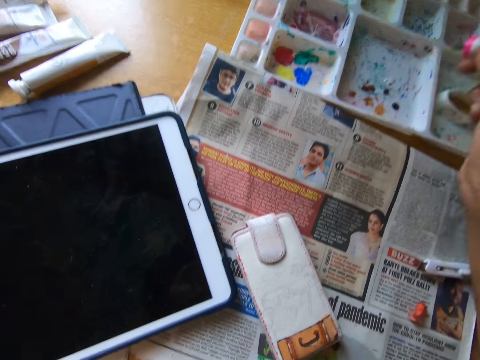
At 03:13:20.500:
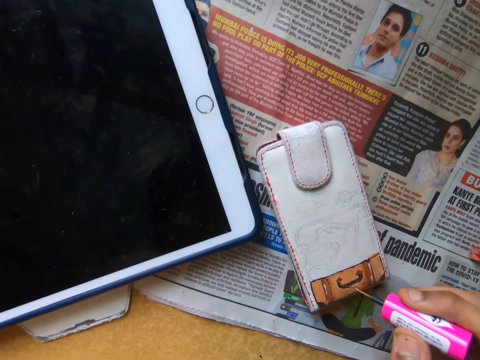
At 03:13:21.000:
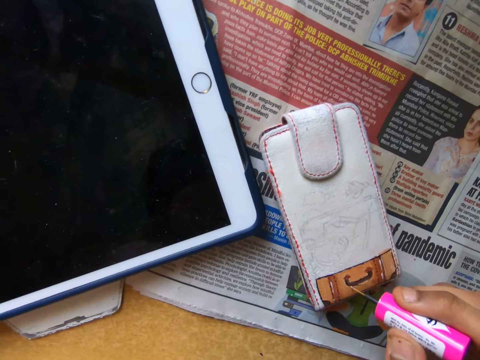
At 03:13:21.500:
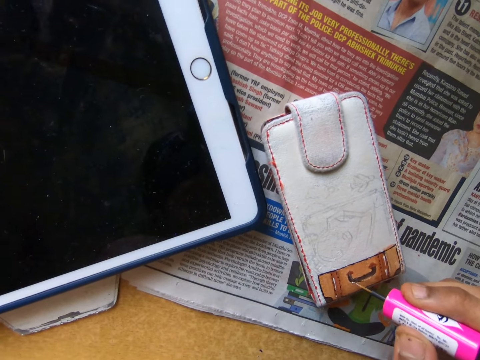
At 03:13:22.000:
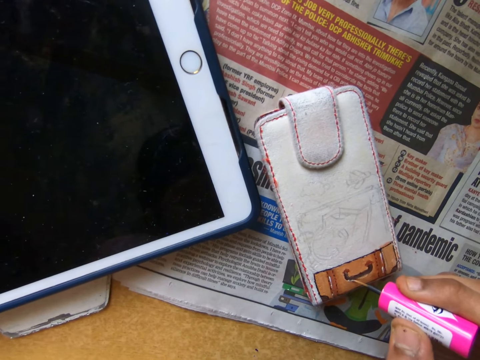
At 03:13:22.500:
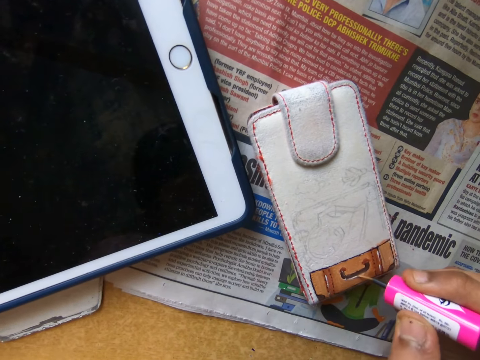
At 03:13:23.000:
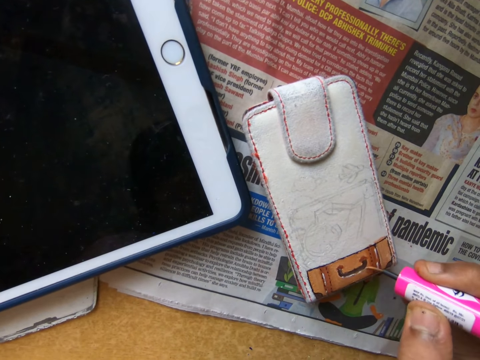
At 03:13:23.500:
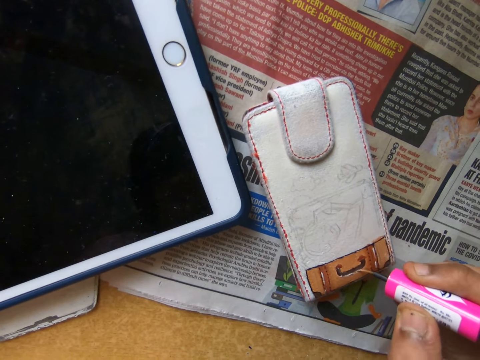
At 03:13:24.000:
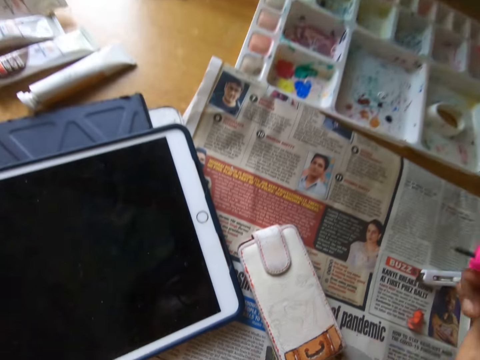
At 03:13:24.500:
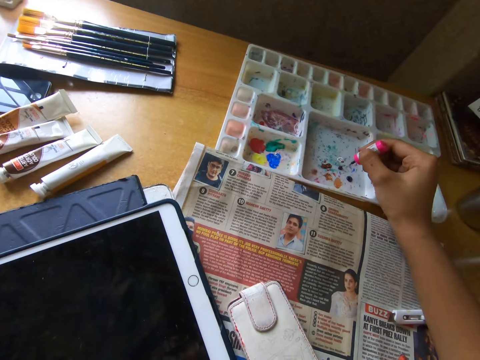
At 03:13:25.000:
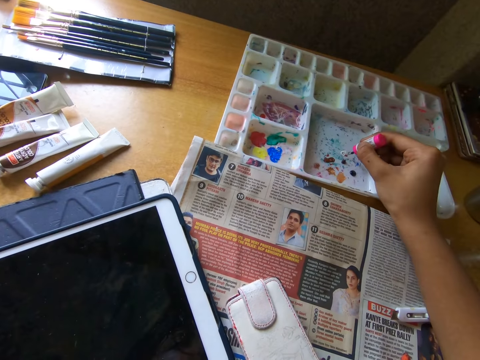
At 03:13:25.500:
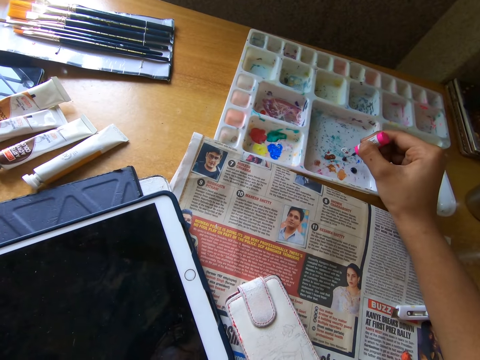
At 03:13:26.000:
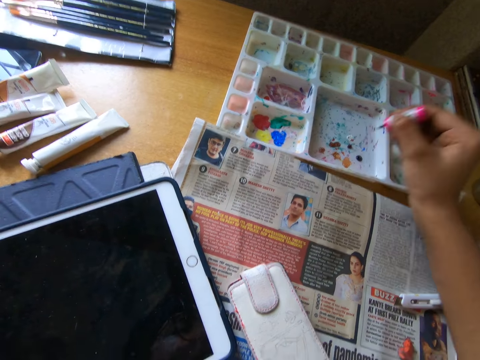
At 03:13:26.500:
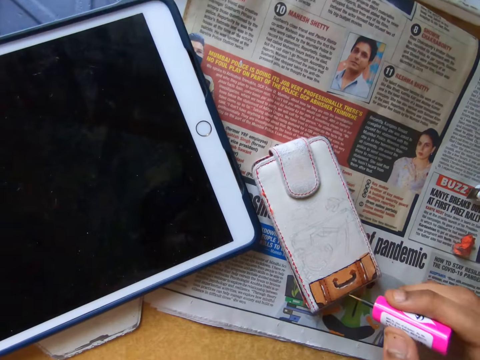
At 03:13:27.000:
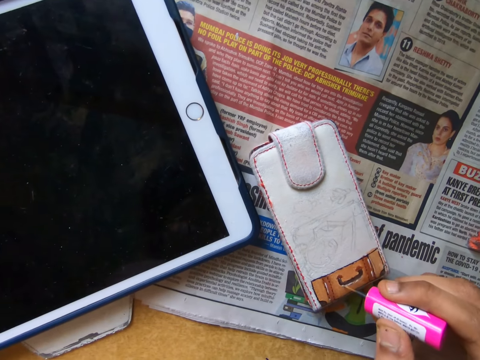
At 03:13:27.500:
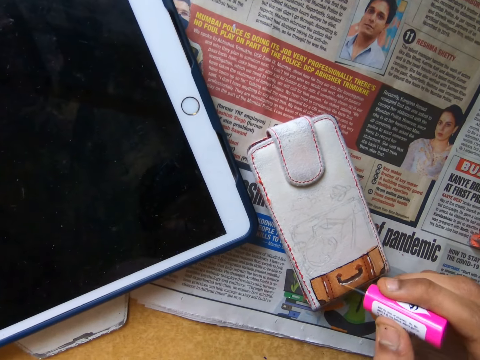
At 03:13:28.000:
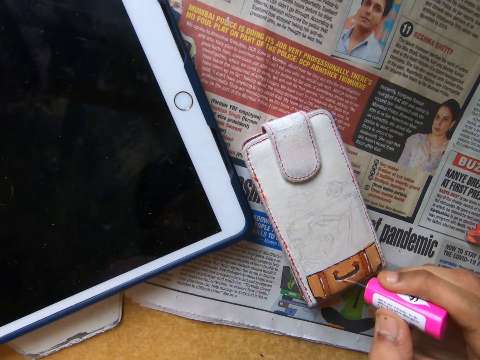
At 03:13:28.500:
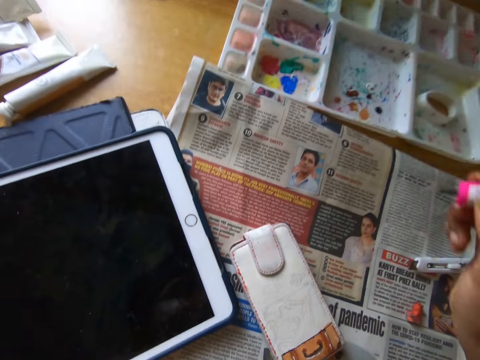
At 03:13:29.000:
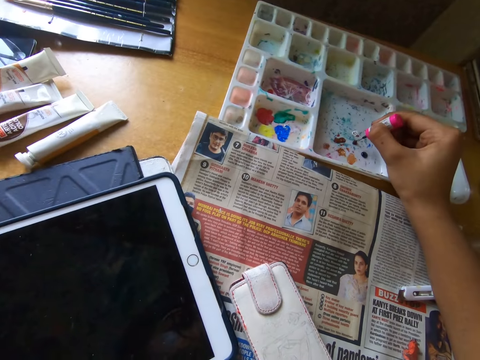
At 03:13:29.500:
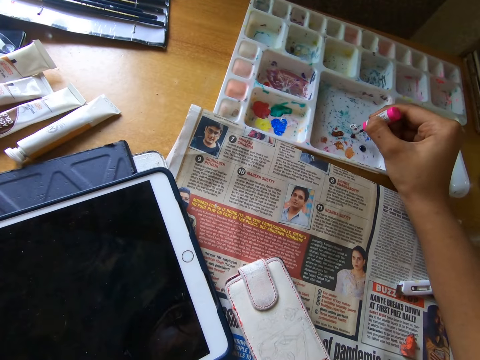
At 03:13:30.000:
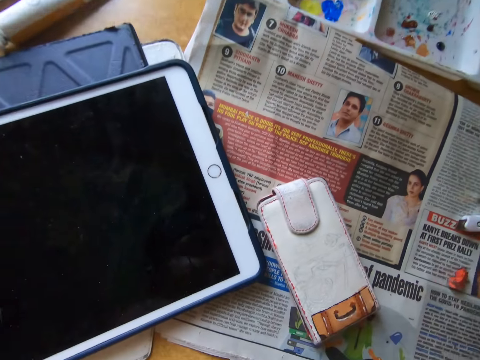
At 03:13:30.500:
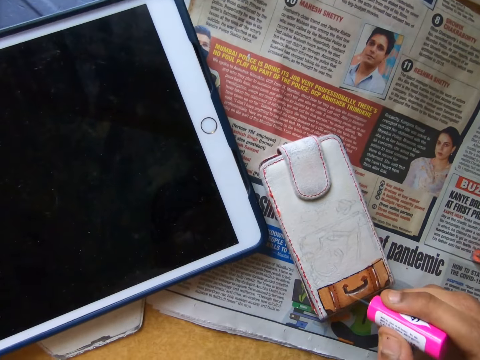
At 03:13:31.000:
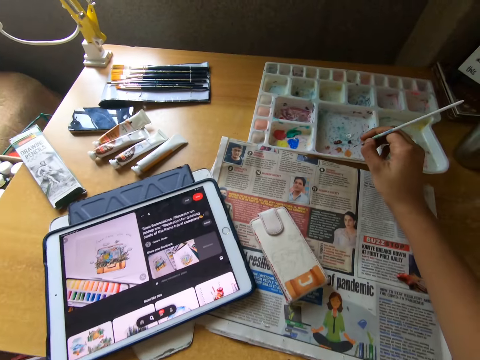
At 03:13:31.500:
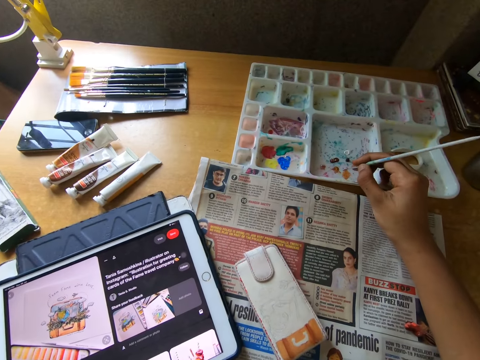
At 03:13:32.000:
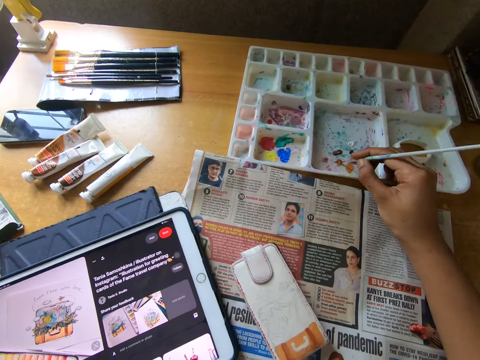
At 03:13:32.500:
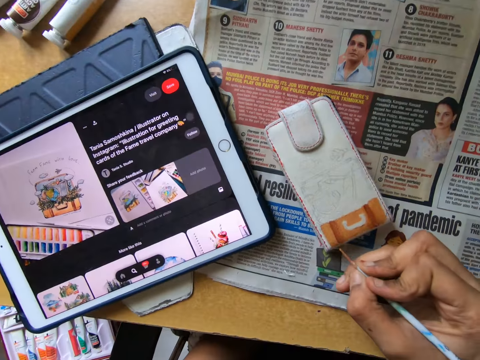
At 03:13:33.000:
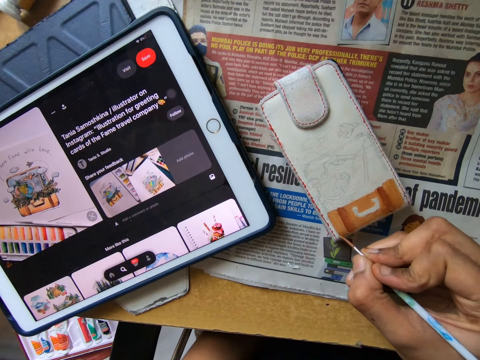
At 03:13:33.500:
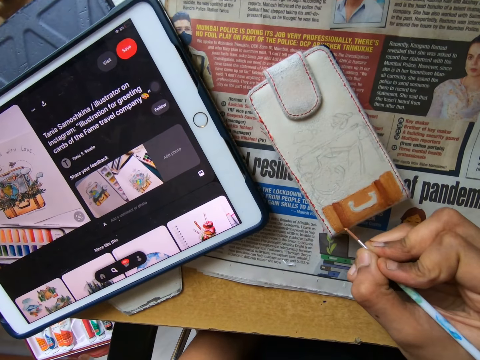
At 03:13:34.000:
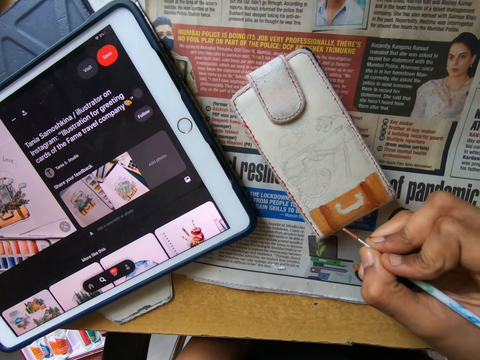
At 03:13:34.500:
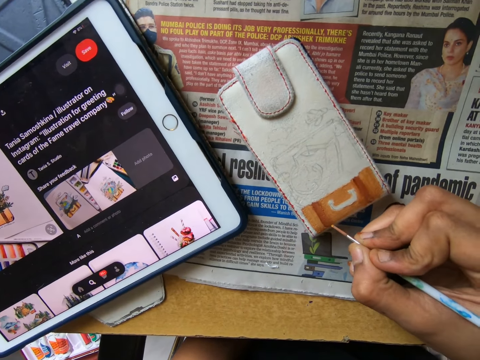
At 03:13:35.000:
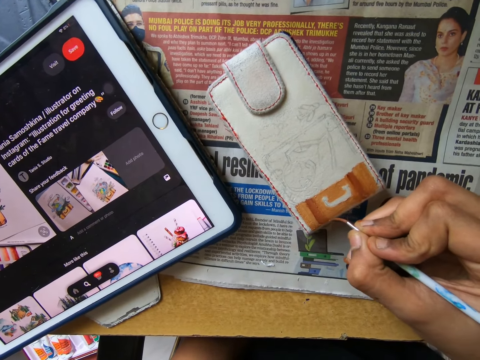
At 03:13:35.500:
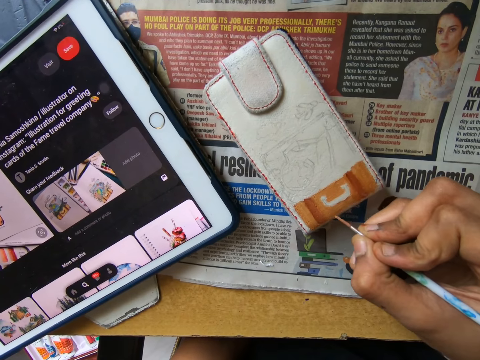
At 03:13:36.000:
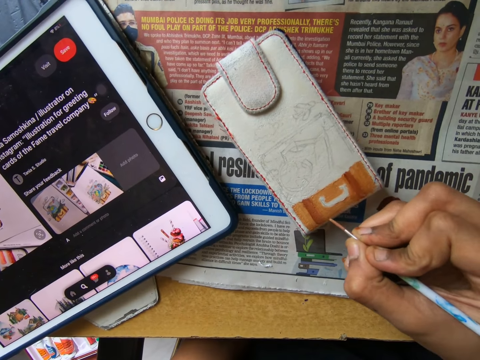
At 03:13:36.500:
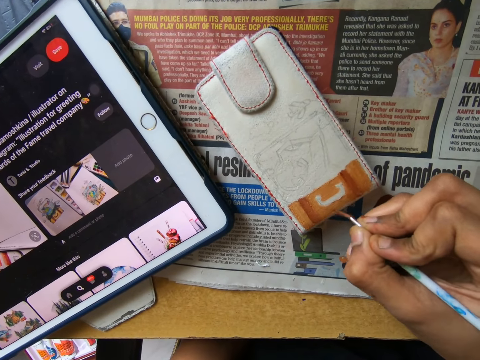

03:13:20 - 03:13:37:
The camera wearer paints the wallet on the table with the painting brush. She pulls the brush off the wallet. She dips the painting brush into the painting pallet on the table. She paints the wallet on the table with the painting brush. She pulls the brush off the wallet. She dips the painting brush into the painting pallet on the table. She paints the wallet on the table with the painting brush. She holds the painting brush in her right hand. She dips the painting brush into the painting pallet on the table. She paints the wallet on the table with the painting brush.

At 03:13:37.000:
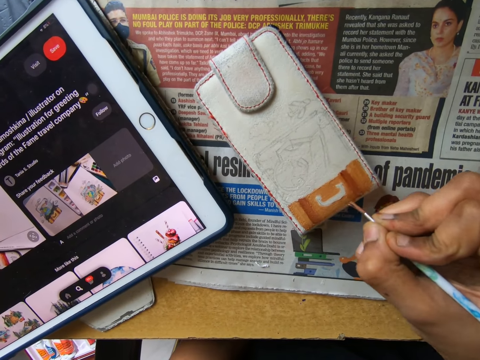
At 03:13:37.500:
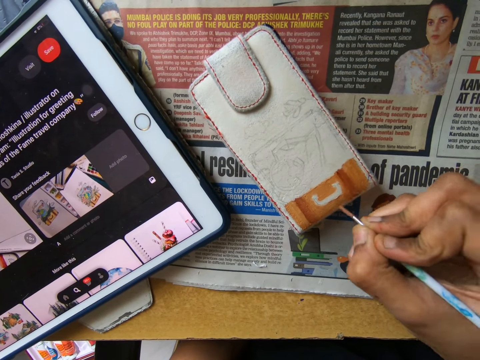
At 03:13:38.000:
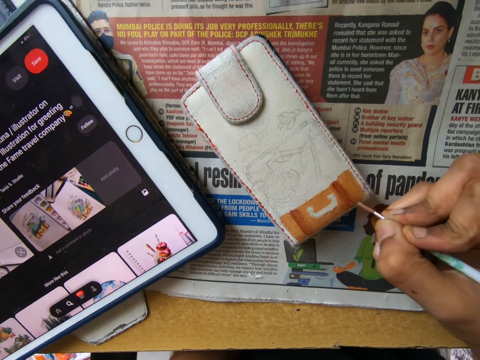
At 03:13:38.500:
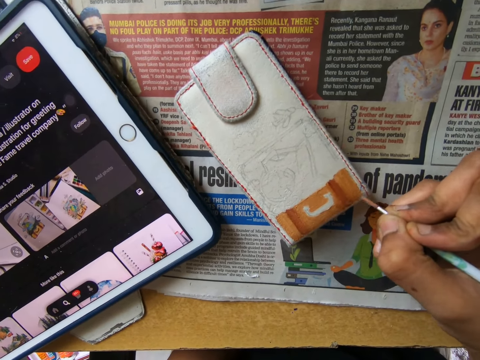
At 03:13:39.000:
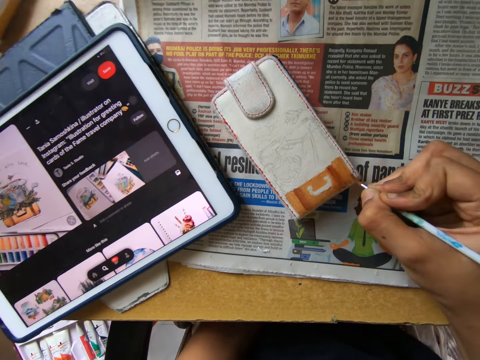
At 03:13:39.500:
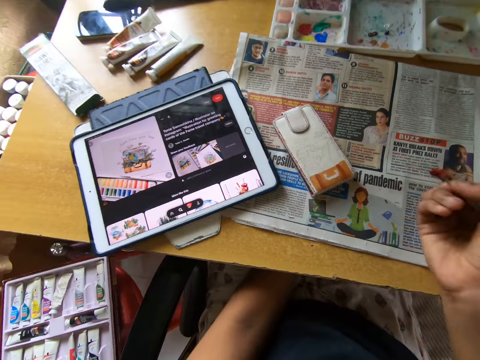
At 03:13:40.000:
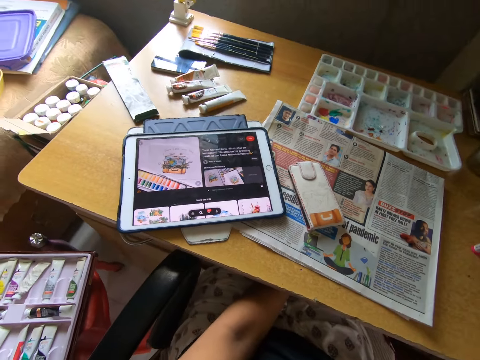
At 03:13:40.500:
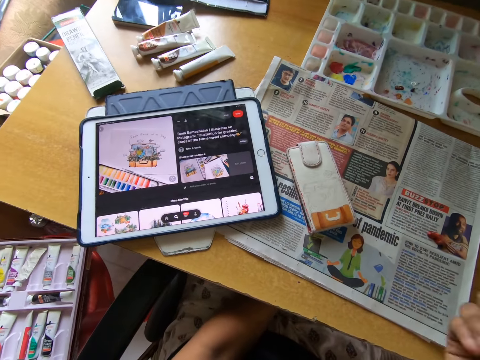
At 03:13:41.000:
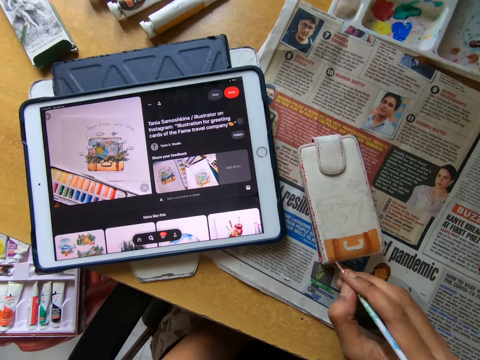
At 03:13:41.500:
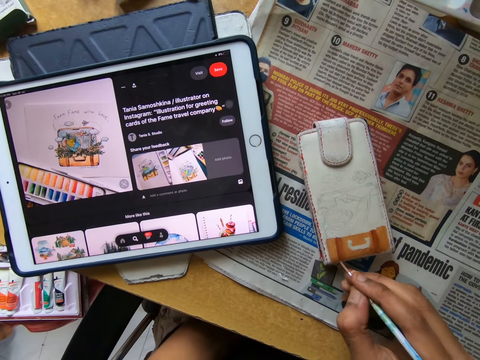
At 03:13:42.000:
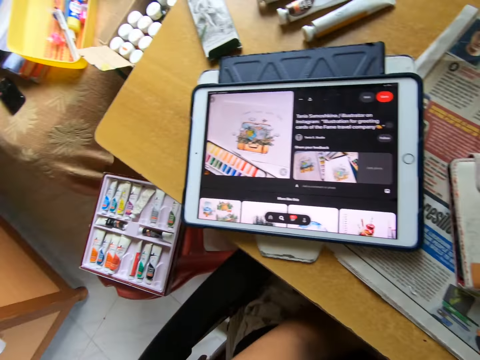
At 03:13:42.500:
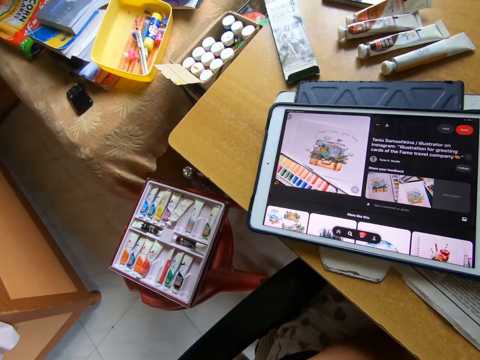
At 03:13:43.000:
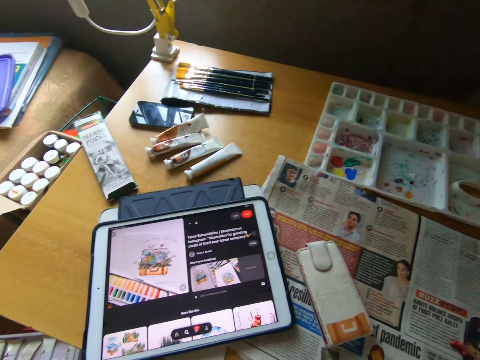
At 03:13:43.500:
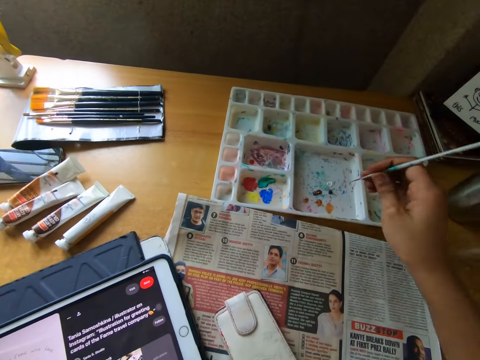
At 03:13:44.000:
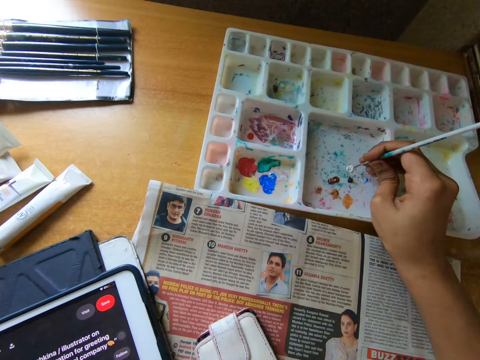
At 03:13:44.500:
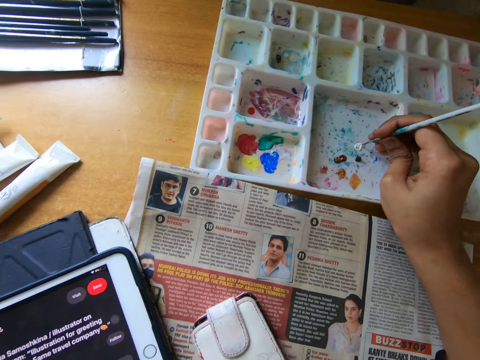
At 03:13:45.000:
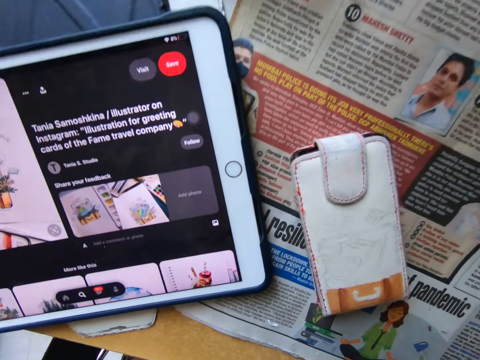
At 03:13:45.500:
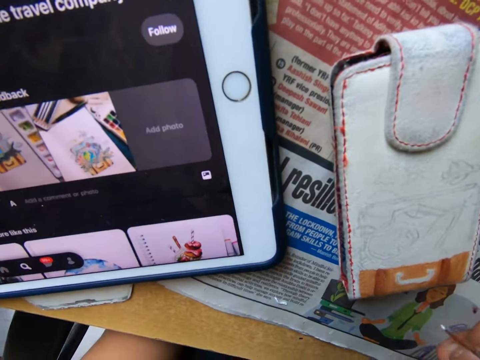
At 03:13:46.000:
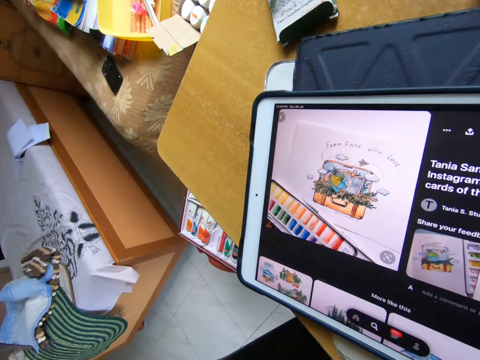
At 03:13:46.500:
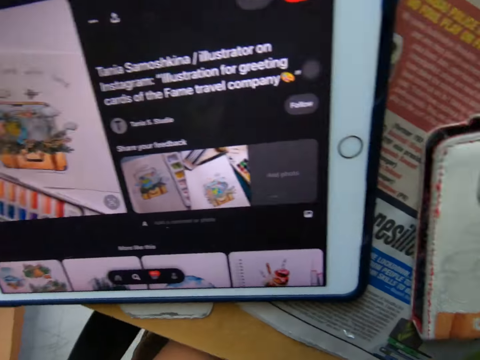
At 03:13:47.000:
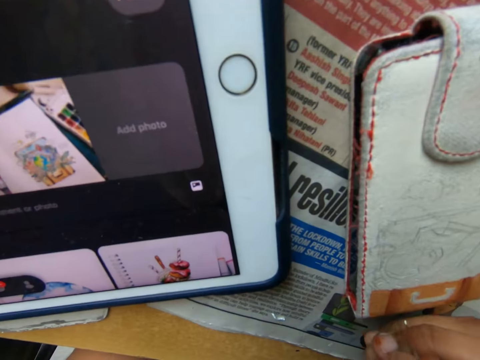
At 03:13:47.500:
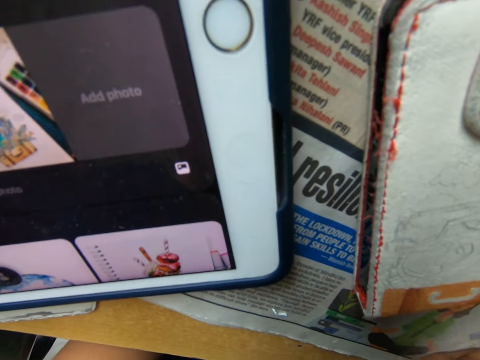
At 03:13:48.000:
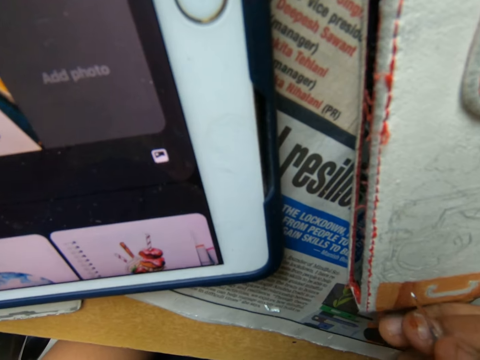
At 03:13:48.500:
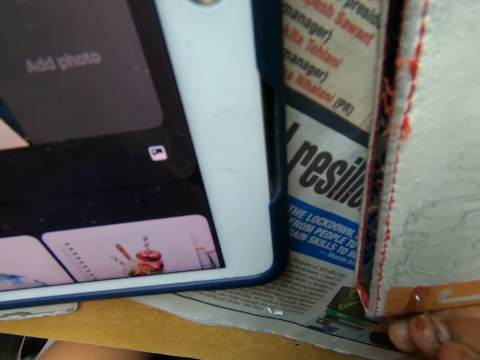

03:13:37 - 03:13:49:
The camera wearer pulls the brush off the wallet. They paint the wallet on the table with the painting brush. They look at the tablet. They dip the painting brush into the painting pallet on the table. They look at the tablet. They paint the wallet with the brush.
